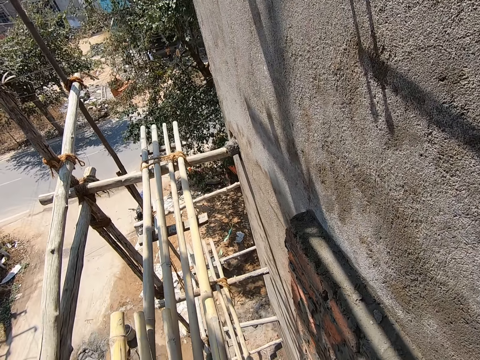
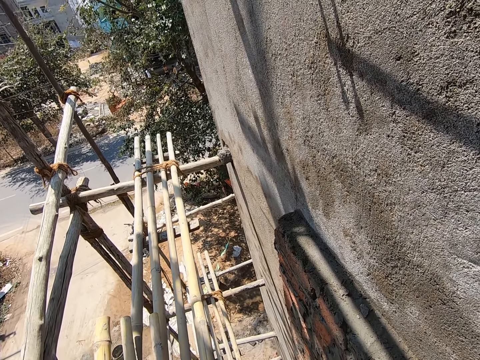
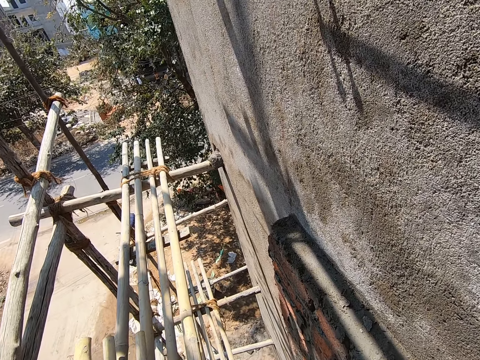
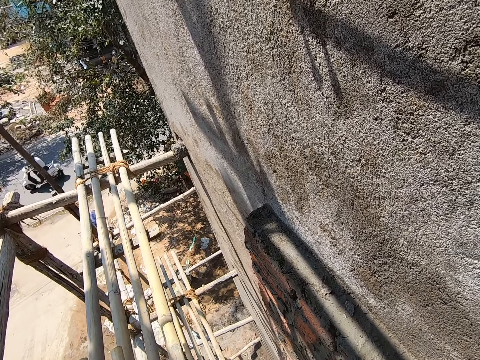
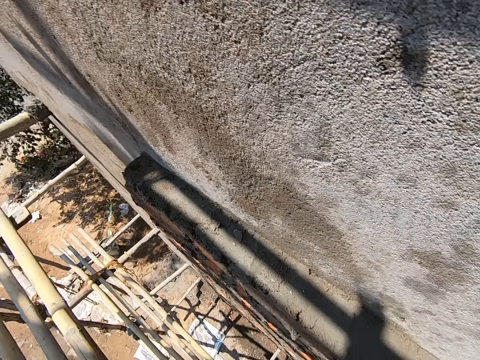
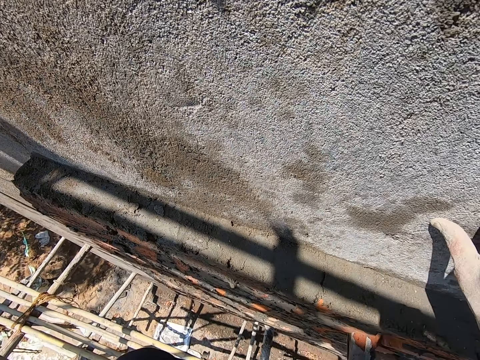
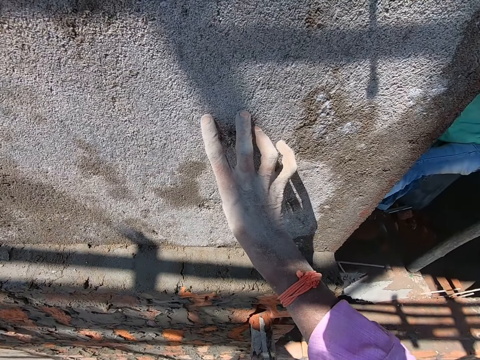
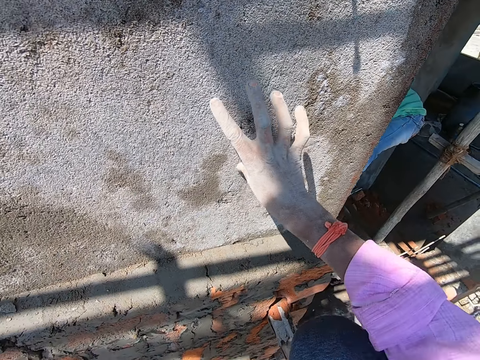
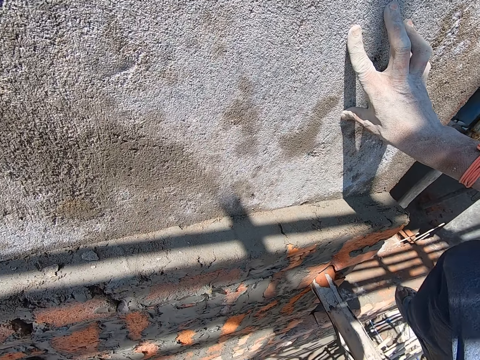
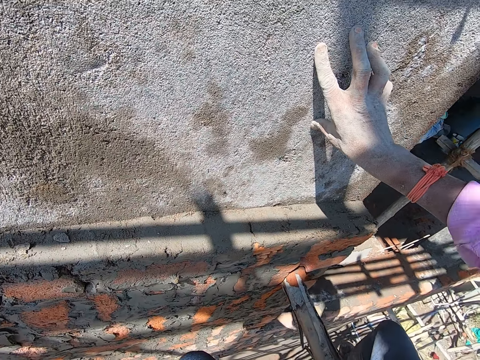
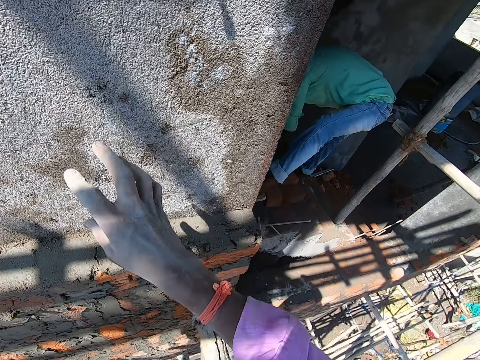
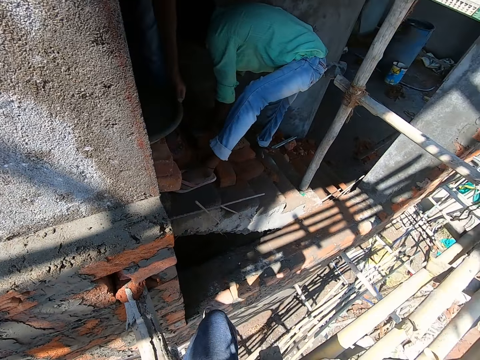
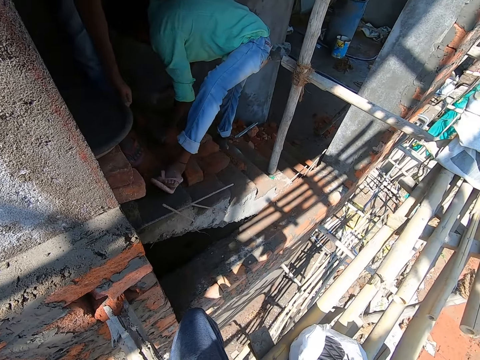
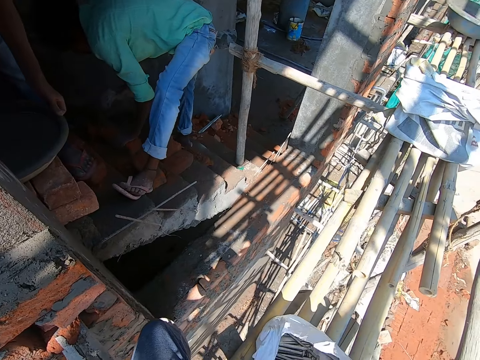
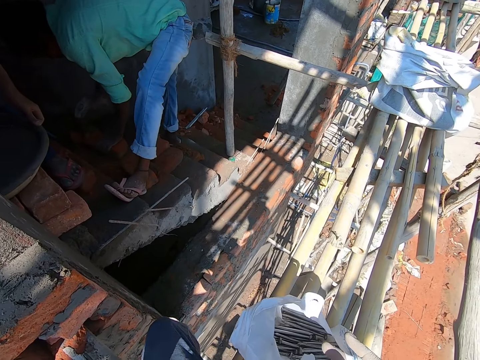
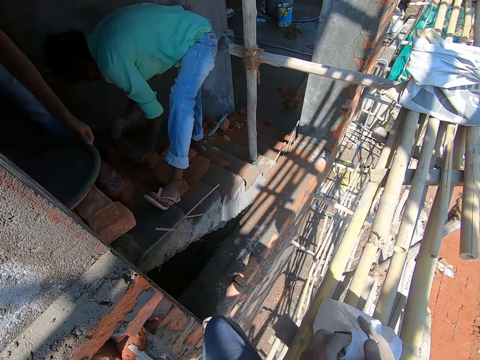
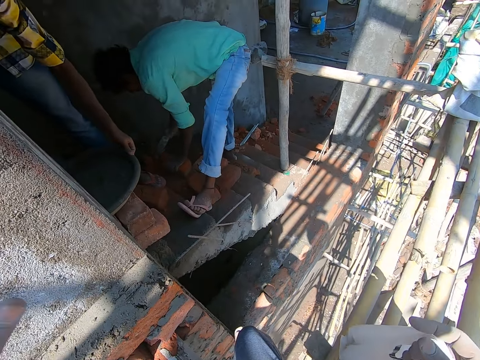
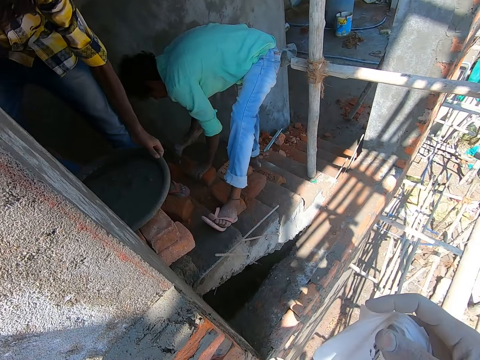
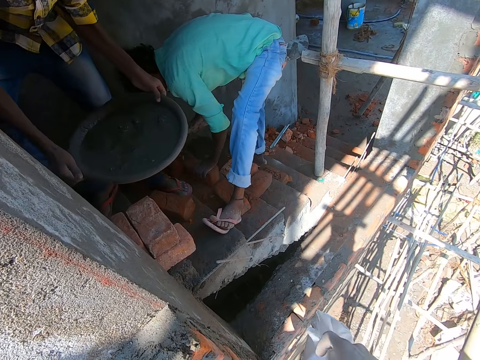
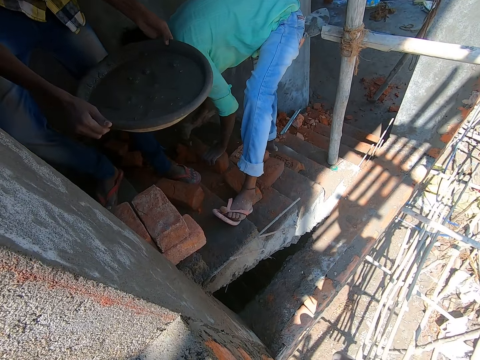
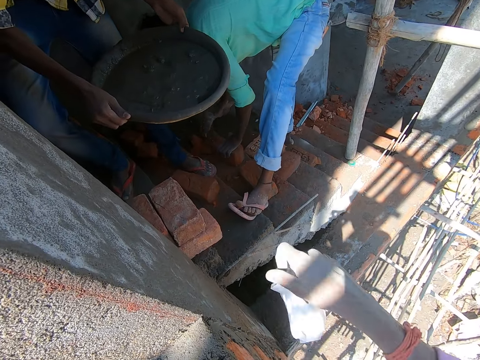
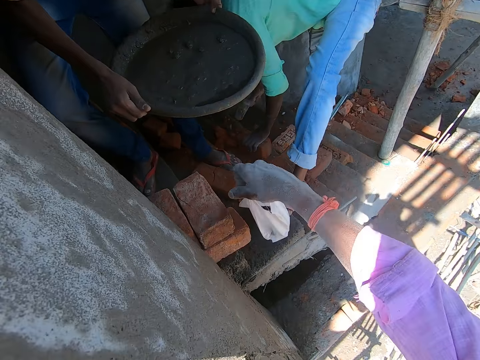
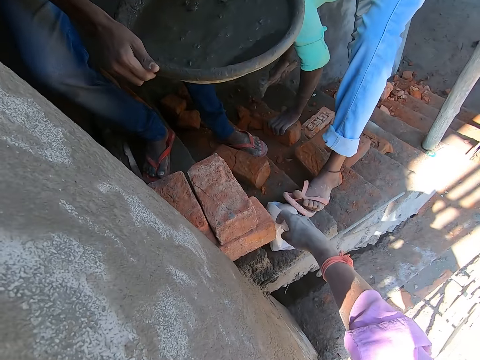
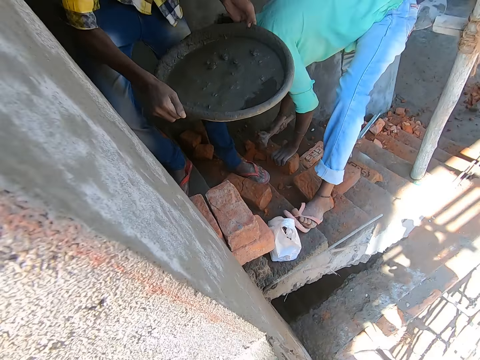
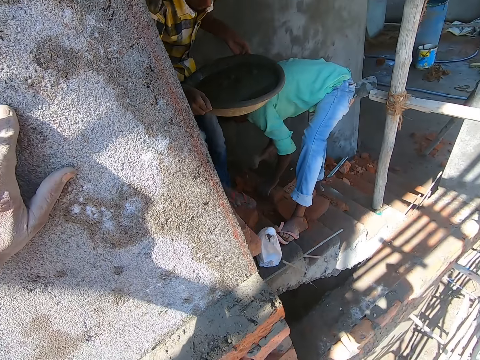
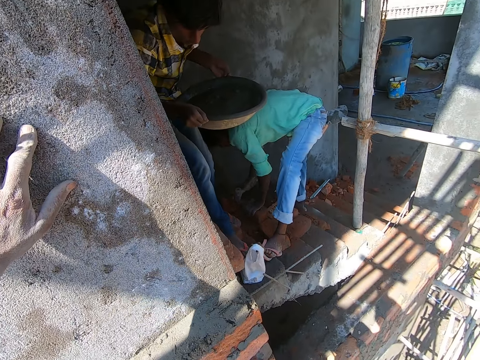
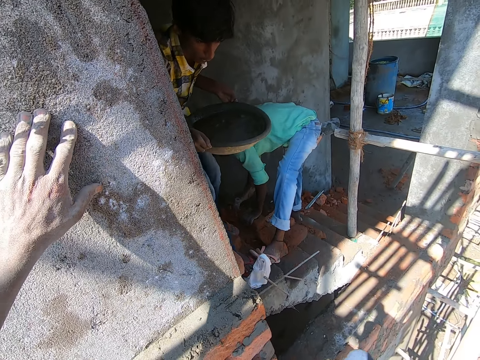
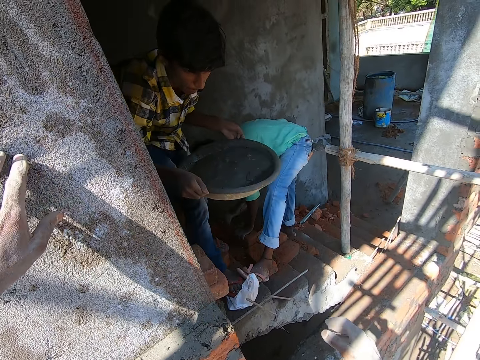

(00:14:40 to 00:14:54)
The camera wearer looks at the wall. He places his right hand on the wall. He moves on the scaffold and moves a leg over the scaffold. A man holds a bowl of cement mix with his hands. The man holds the bowl of cement mix with his hands again. The camera wearer opens a bag of nails on the scaffold with his hands. He touches the nail bag. He picks up the bag of nails from the scaffold with his right hand. Another man picks up the bowl of cement mix with his hands. The first man hits a brick with the hammer in his right hand. The camera wearer drops the bag of nails on the stairs with his right hand. He moves on the scaffold.

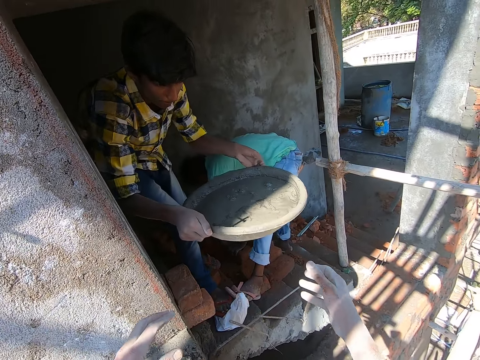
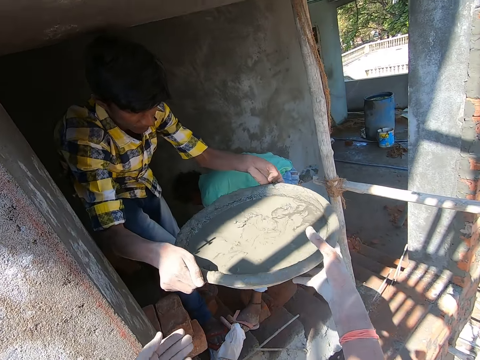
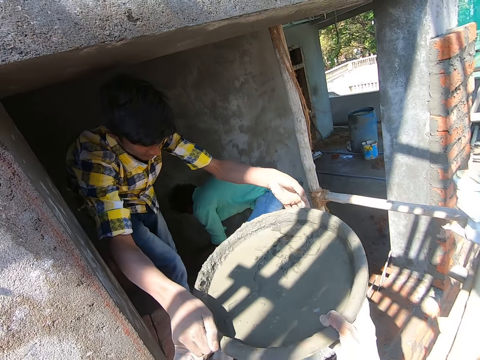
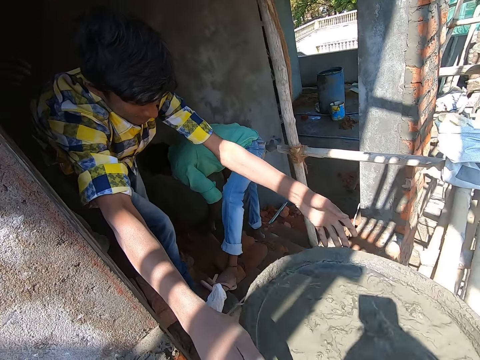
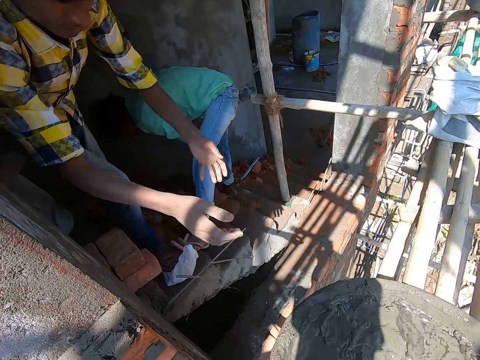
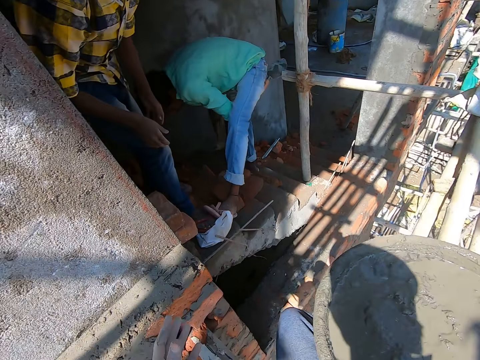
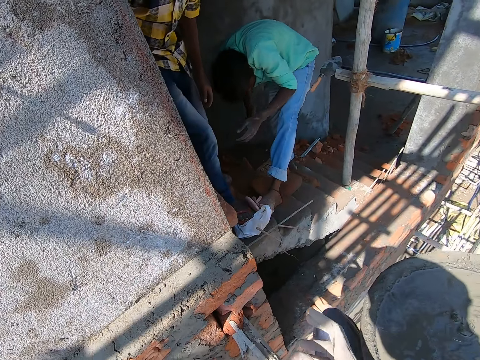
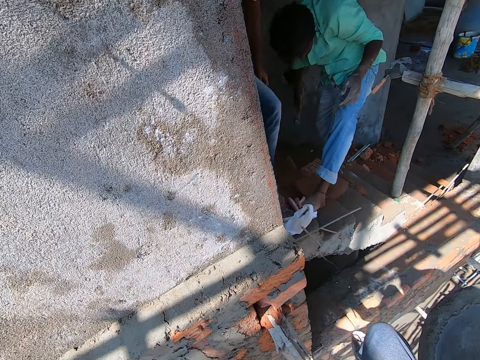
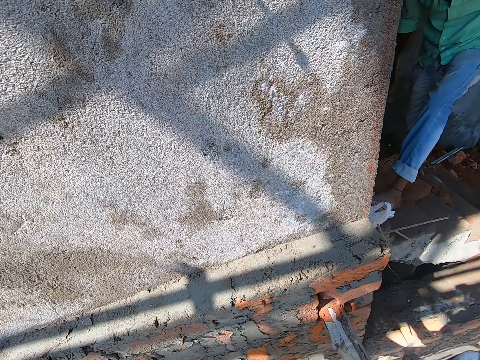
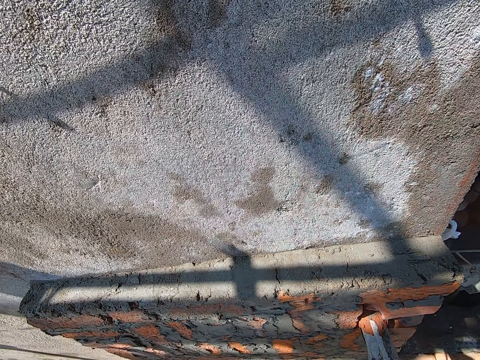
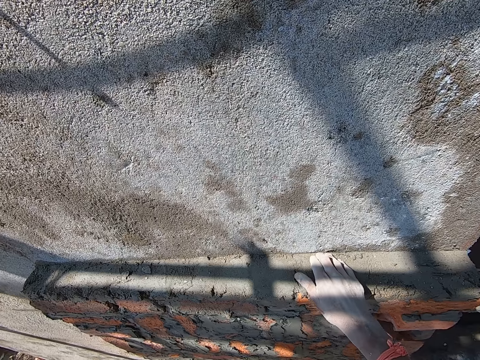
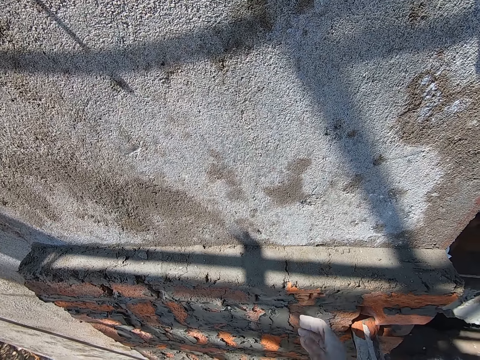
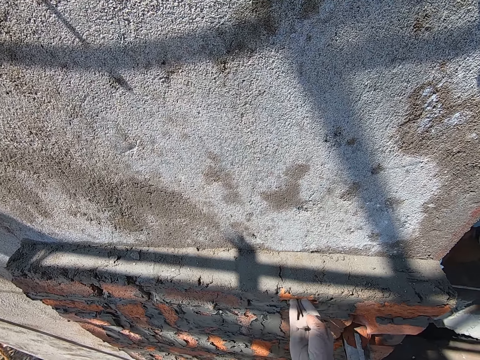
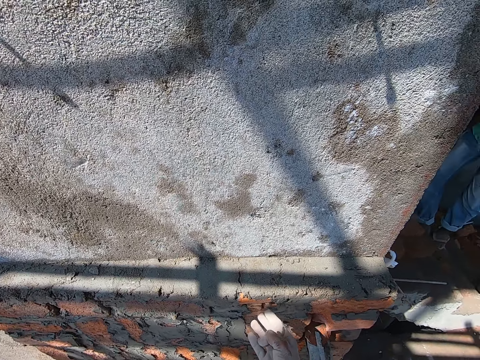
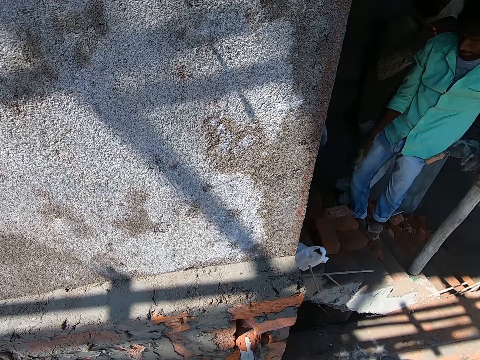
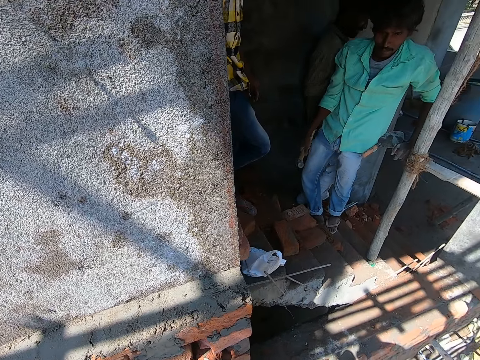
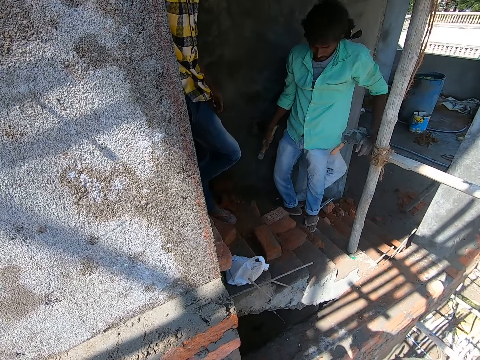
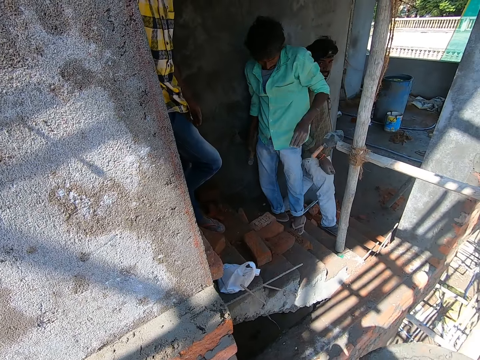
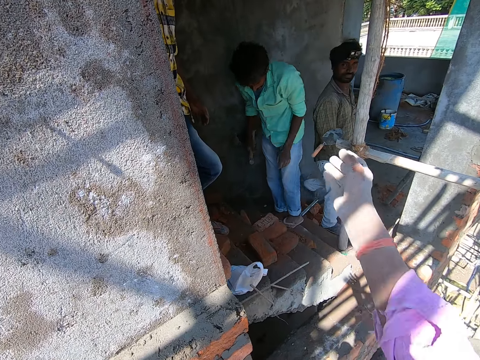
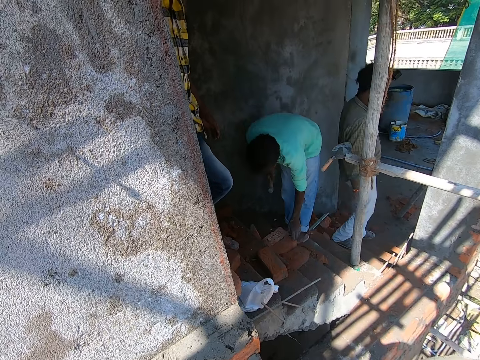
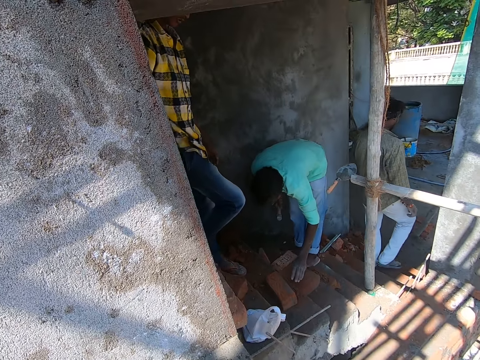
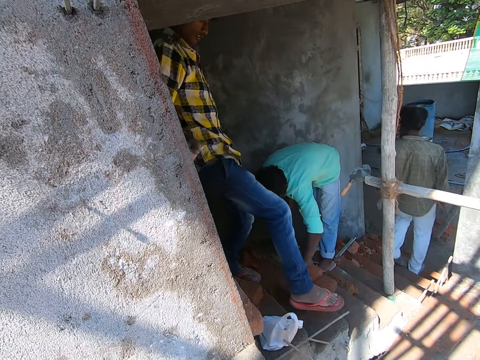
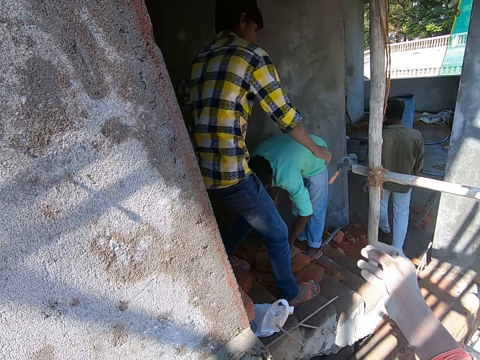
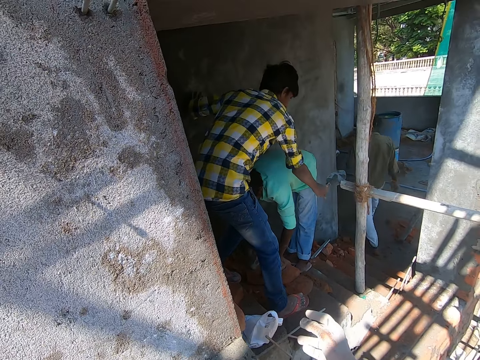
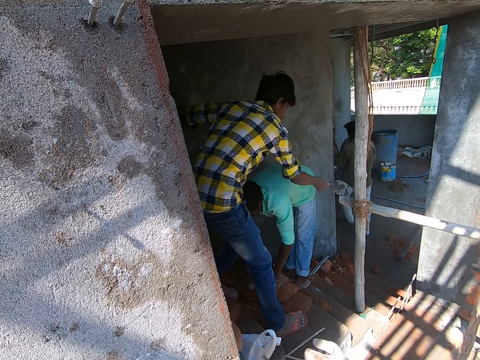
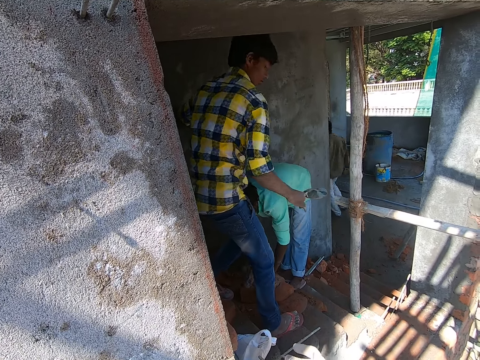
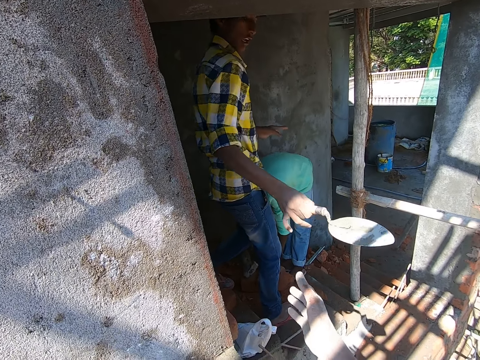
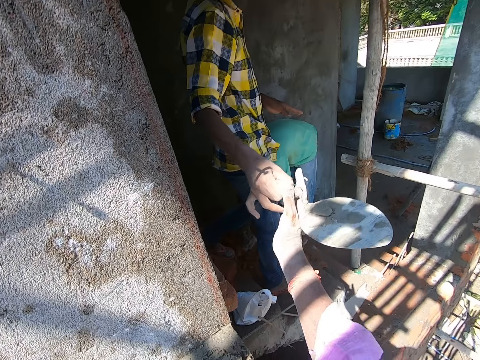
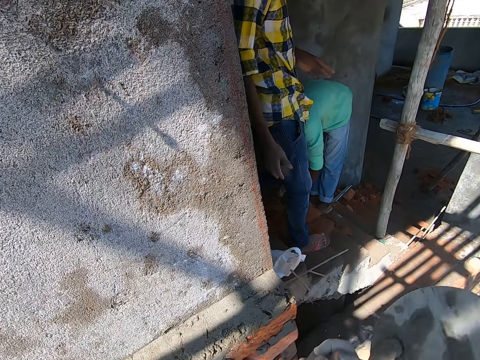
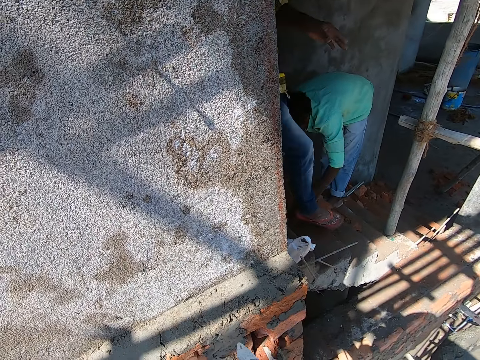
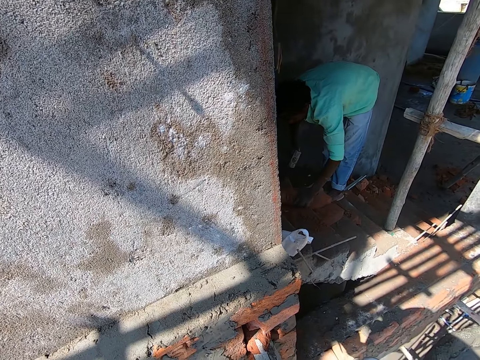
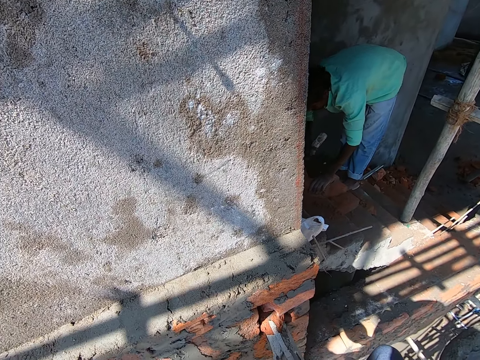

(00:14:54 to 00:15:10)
The camera wearer takes the bowl of cement mix from a man with his hands. He drops the bowl of cement mix on the scaffold with his hands. The man converses with the camera wearer. The camera wearer looks at the wall. He touches the wall with his right hand. Another man walks down the stairs. The camera wearer converses with a third man. He looks at the colleagues. He points at the colleagues. The third man moves a brick on the stairs with his right hand. The camera wearer converses to the colleagues. The first man picks up a cement trowel on the scaffold with his right hand. The third man hits the brick with the hammer in his right hand. The camera wearer takes the cement trowel from the first man with his right hand. The first man converses with the camera wearer.
